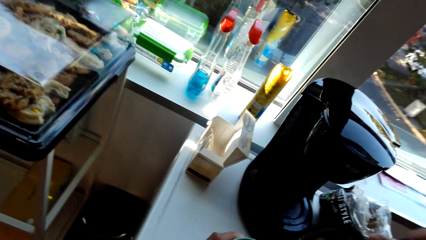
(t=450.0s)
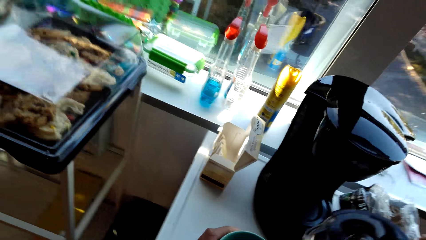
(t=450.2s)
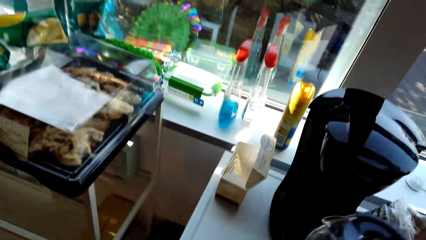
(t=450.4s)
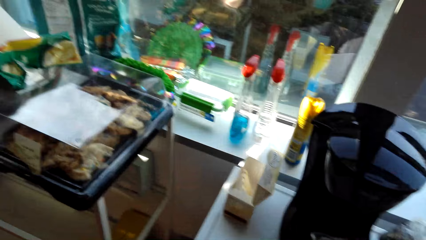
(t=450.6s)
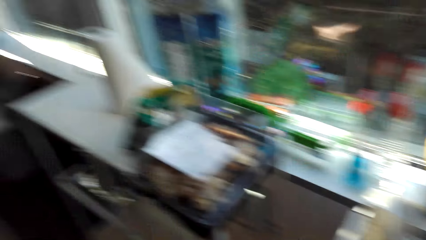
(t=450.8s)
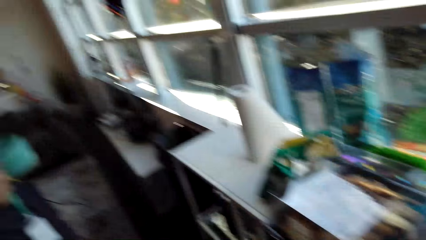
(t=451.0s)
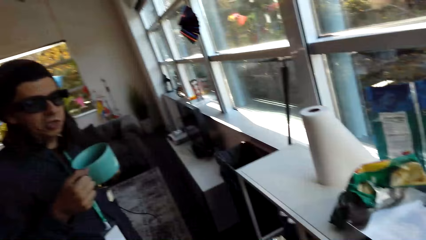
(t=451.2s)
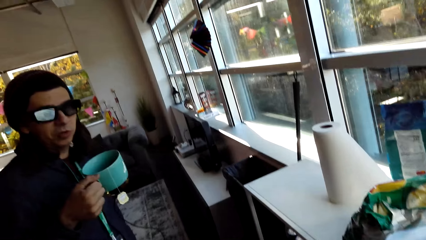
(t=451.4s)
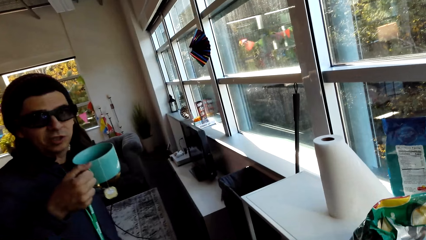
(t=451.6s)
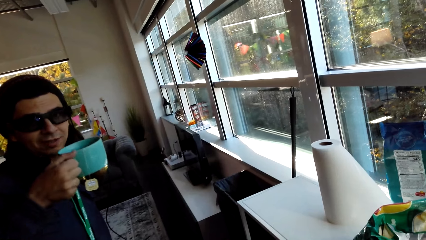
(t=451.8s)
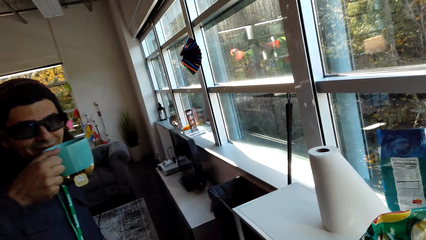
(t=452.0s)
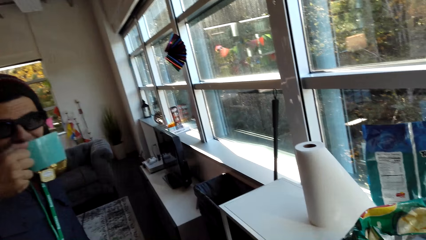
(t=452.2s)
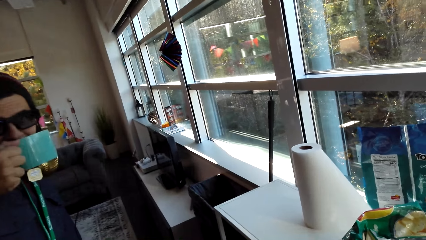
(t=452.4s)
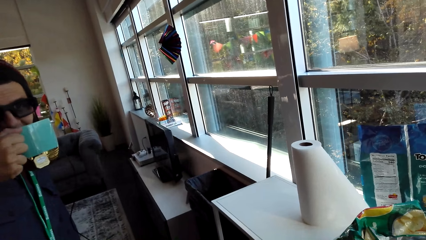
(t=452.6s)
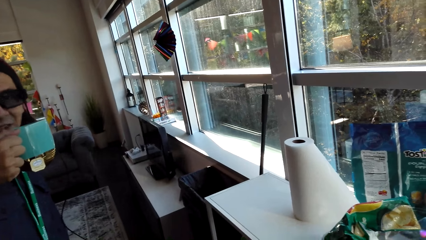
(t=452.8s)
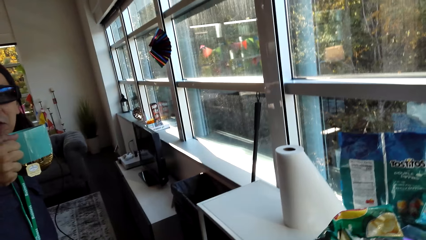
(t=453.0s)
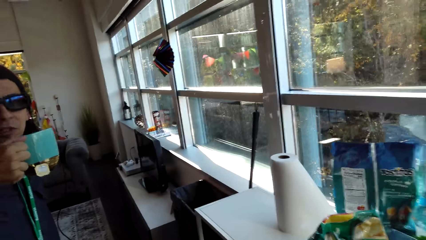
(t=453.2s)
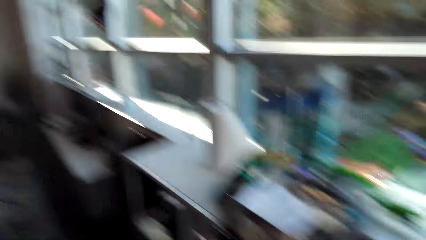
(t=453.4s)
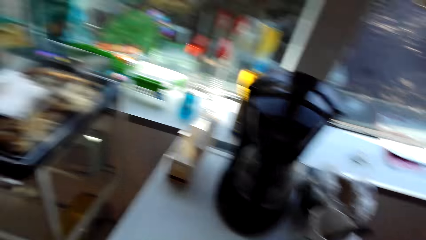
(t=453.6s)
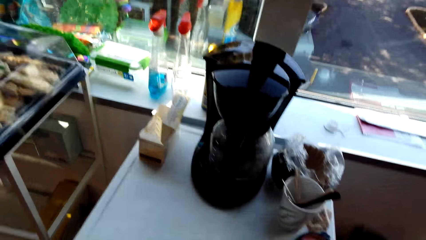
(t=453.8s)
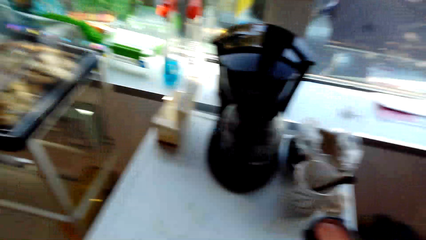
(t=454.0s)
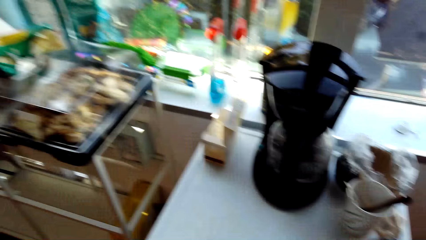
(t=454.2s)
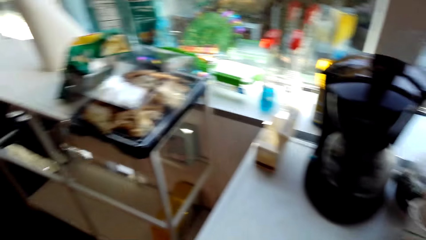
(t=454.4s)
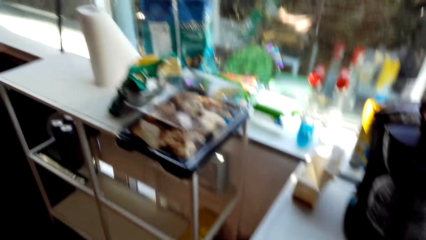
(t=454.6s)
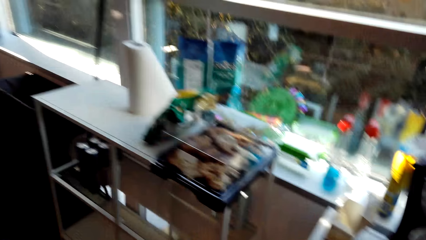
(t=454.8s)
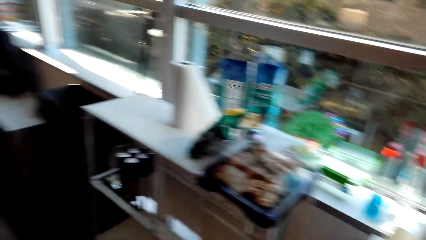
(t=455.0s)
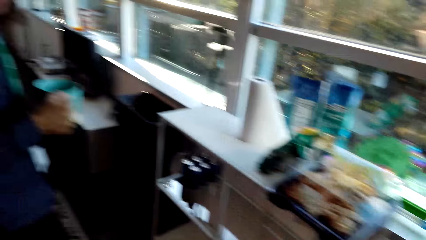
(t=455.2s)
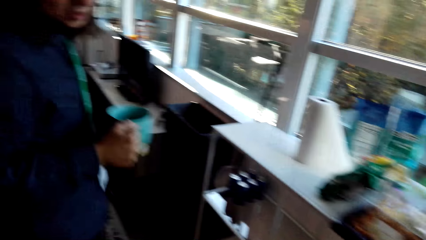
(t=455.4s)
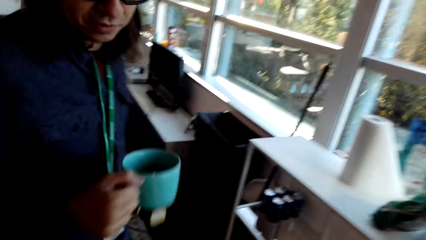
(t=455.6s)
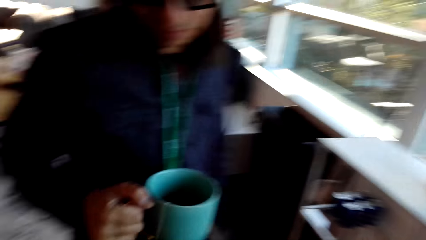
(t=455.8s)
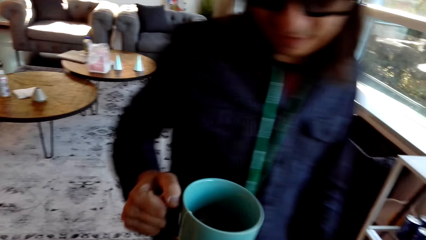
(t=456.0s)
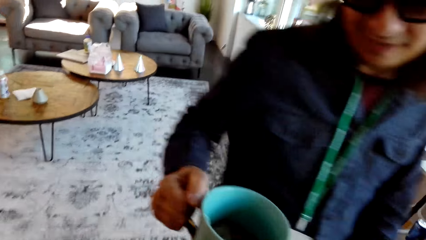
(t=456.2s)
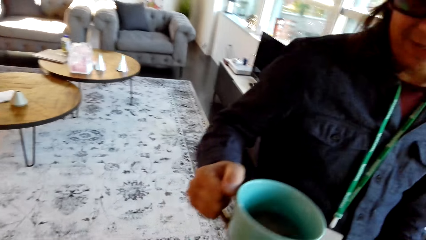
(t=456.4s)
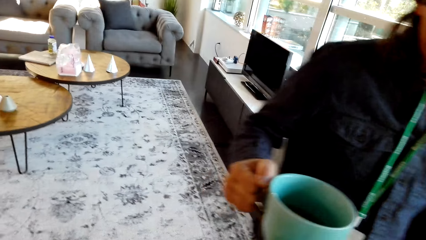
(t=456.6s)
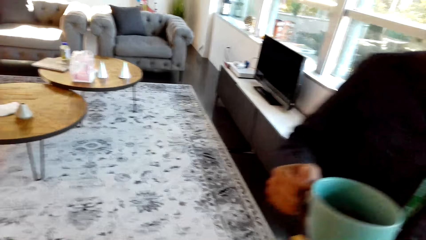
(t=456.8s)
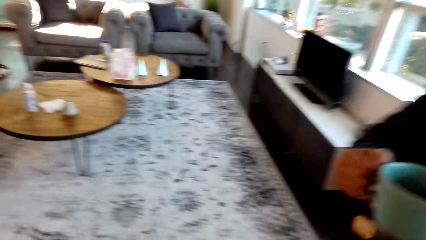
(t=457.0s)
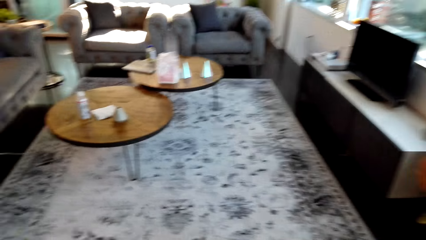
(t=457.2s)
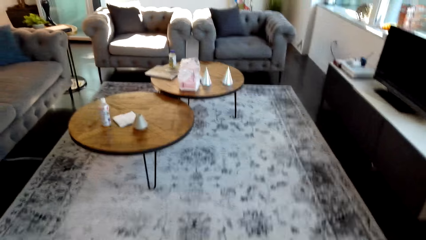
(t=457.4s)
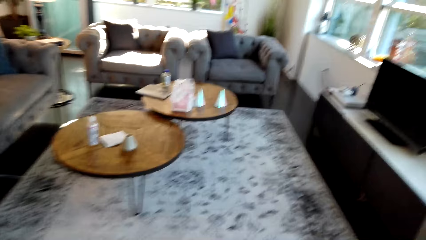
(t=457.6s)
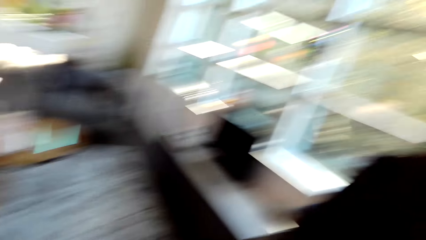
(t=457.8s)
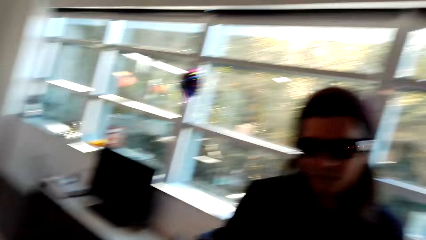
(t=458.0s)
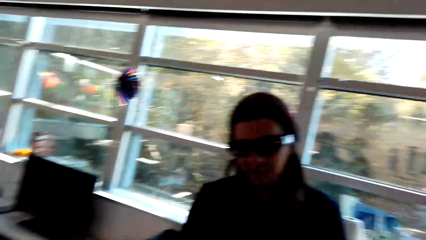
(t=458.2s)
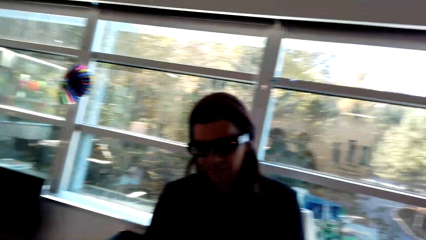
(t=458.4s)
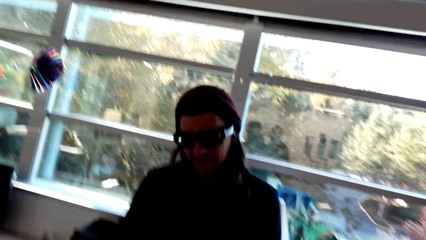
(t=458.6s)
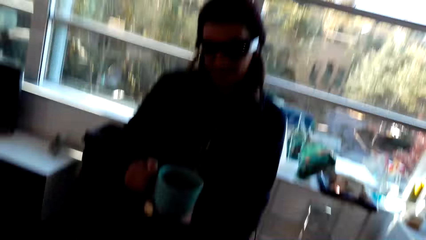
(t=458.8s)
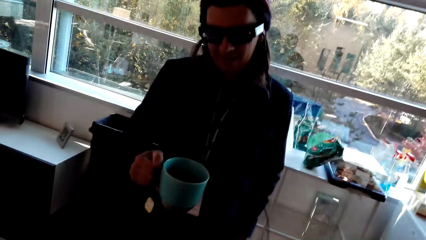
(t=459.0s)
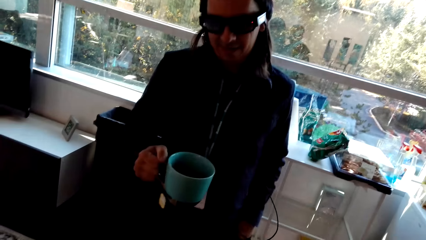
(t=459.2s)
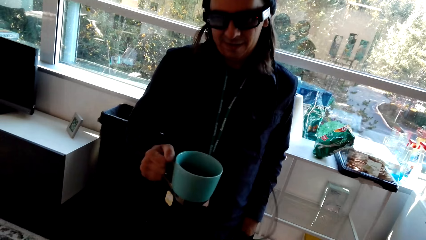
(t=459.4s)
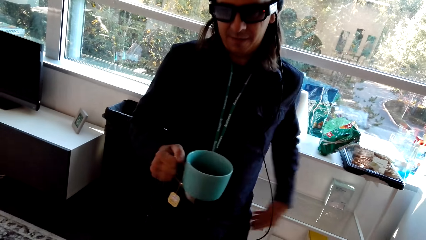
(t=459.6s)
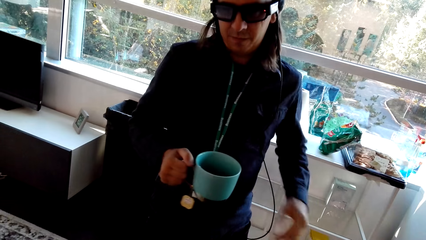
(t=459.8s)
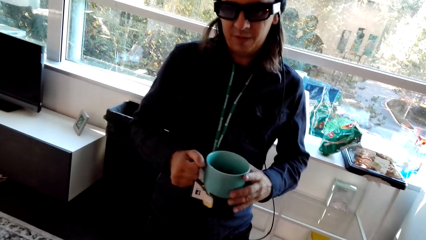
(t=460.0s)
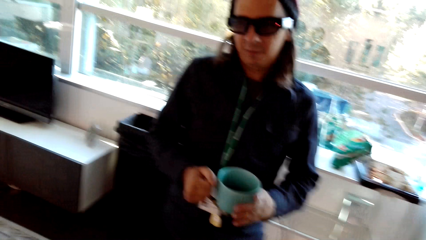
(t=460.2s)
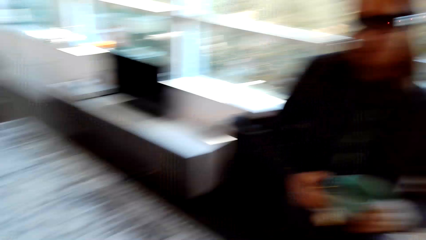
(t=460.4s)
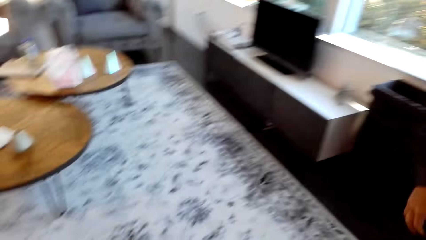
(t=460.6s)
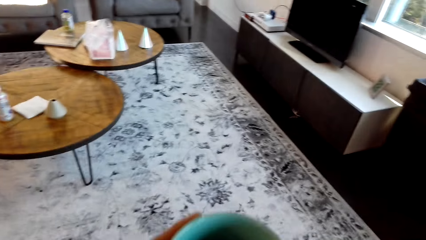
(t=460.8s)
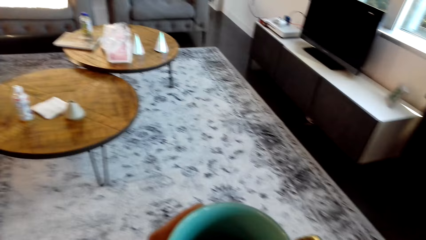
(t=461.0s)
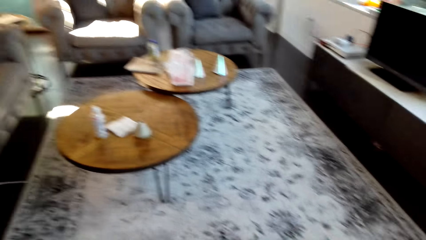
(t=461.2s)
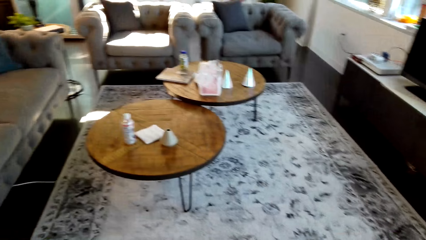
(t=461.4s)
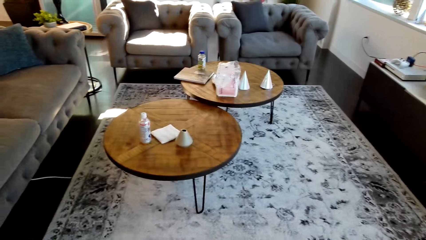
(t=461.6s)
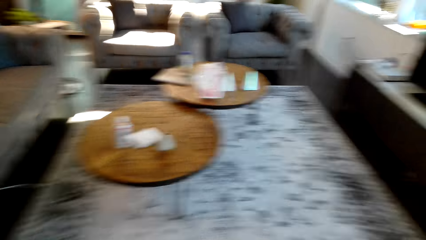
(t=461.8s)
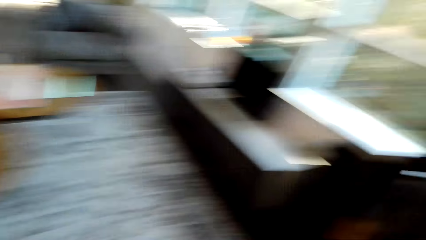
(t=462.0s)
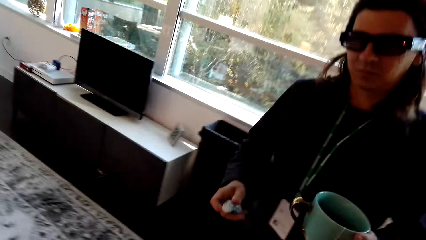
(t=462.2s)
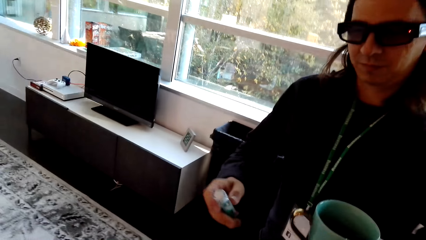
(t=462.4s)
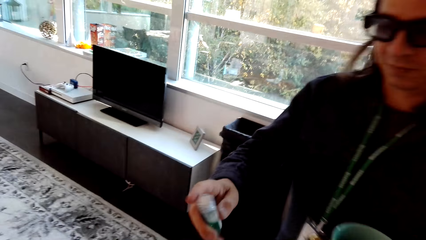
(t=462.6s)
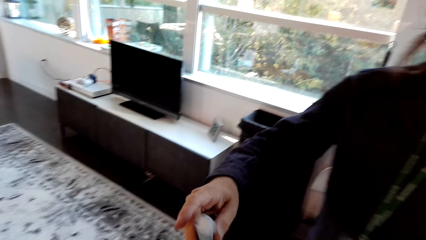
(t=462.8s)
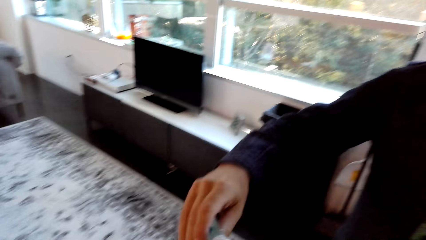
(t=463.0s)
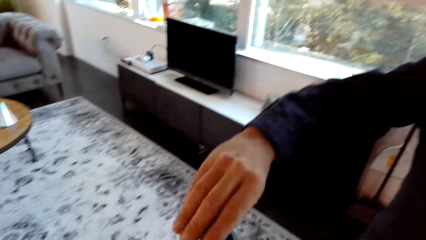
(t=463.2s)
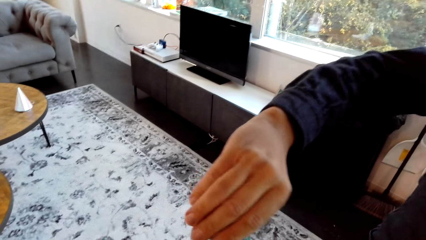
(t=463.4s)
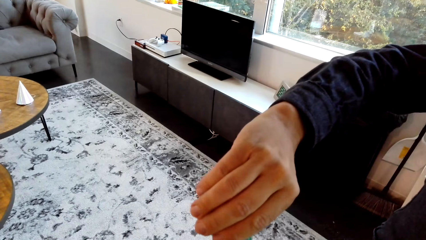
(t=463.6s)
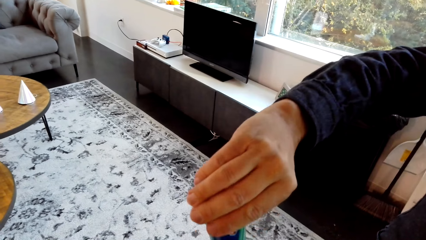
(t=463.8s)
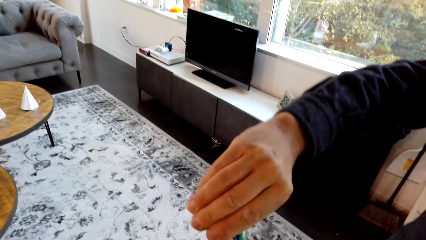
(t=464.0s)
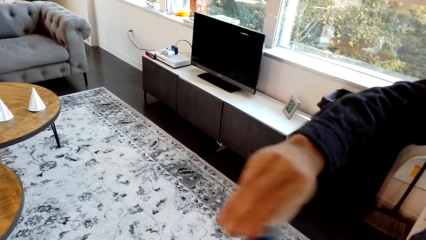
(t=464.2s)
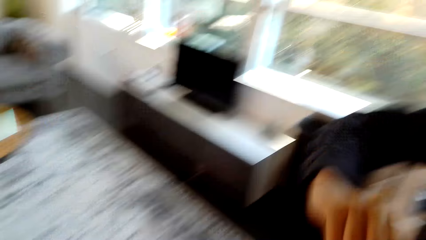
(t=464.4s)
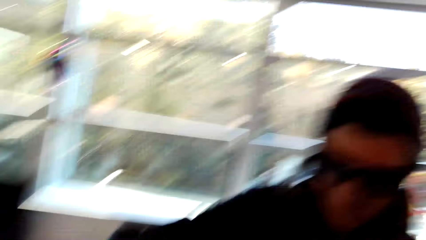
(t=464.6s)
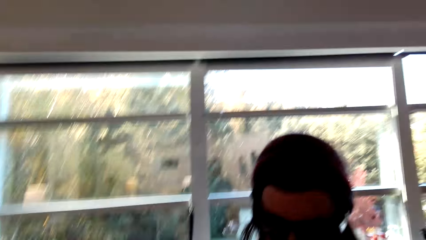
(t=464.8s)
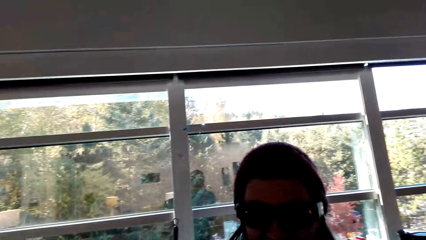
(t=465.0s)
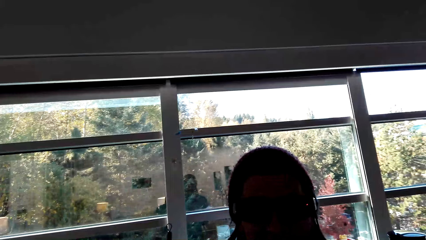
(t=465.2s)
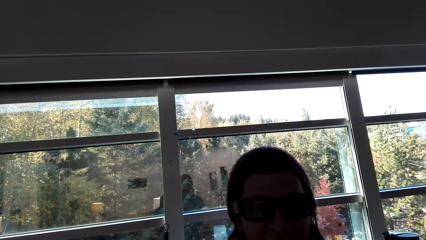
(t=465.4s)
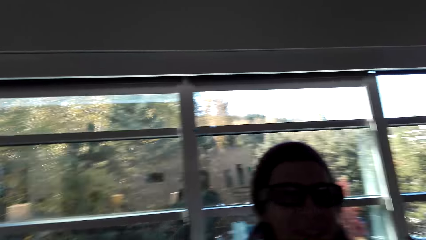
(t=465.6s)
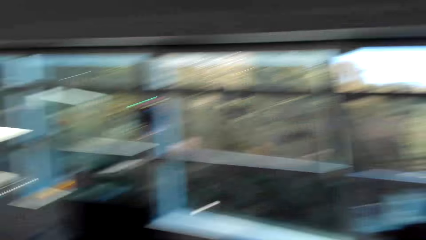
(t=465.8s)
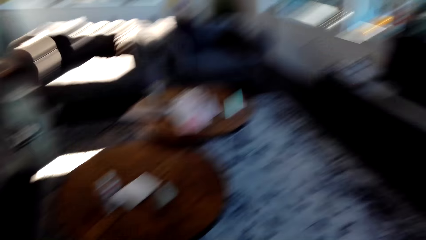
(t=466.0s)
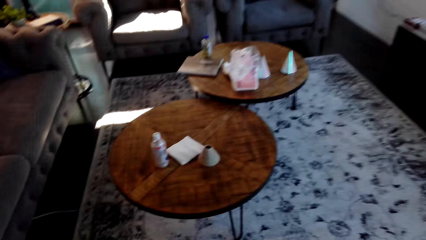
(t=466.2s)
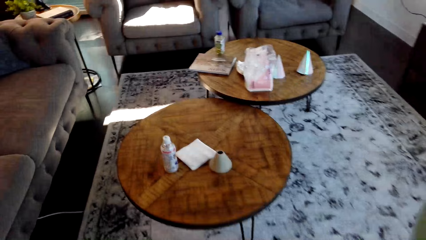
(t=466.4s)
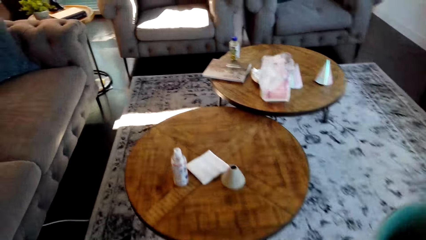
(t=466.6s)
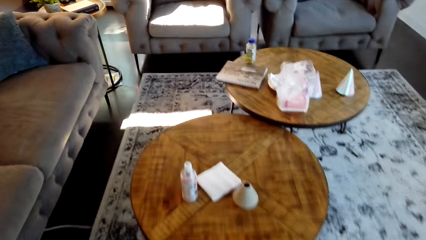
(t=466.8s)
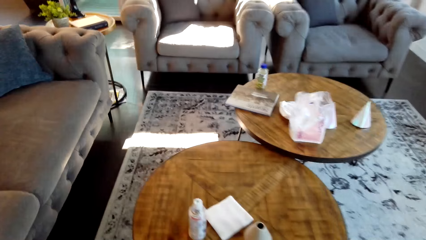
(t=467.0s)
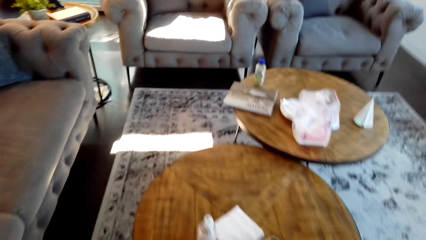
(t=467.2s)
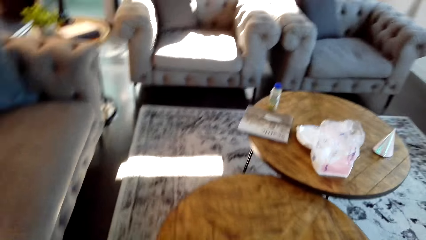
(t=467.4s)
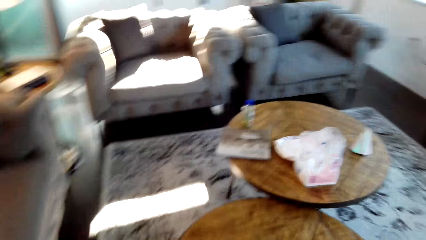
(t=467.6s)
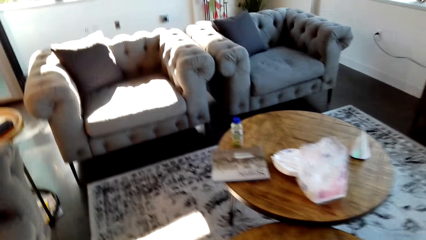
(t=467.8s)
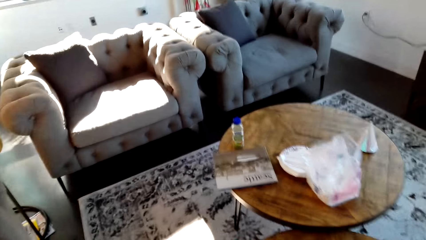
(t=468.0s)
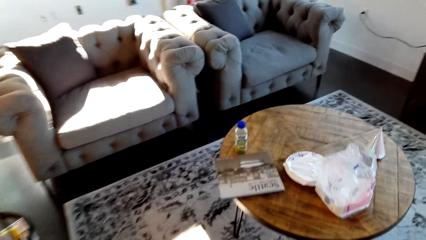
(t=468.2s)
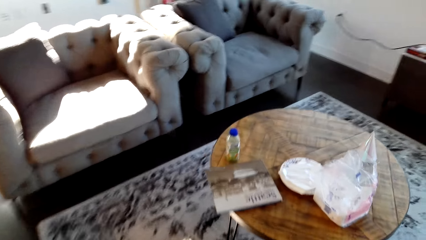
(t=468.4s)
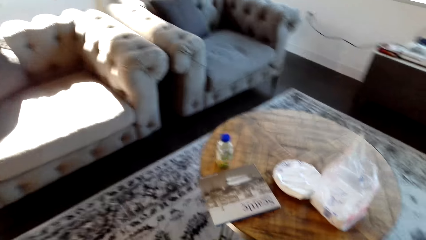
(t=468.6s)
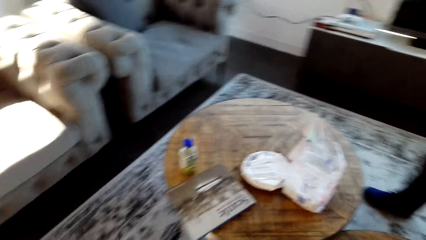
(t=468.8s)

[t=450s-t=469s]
The camera wearer puts the kettle or coffee maker down. A man drinks the tea with a cup. The camera wearer converses with the man. The man makes a step. The camera wearer converses with the man. The man puts the sugar on the tea and moves around the room. The camera wearer walks around.
